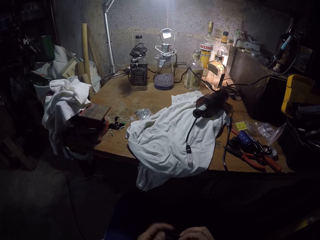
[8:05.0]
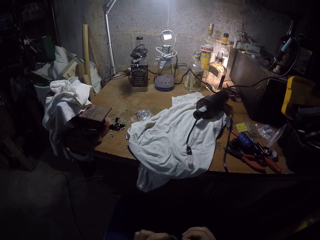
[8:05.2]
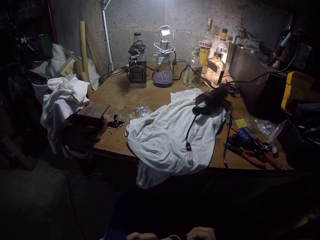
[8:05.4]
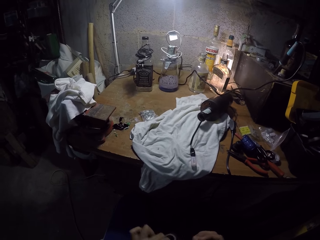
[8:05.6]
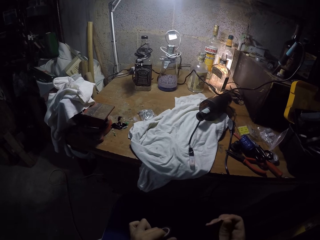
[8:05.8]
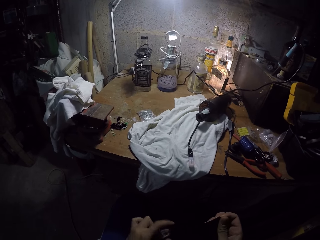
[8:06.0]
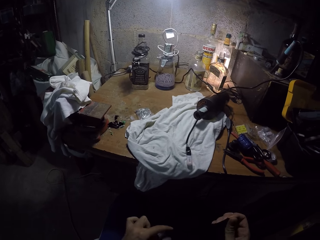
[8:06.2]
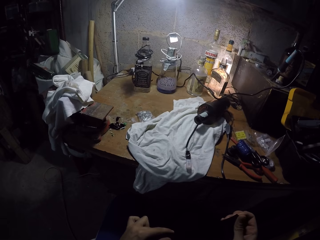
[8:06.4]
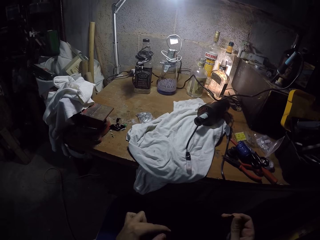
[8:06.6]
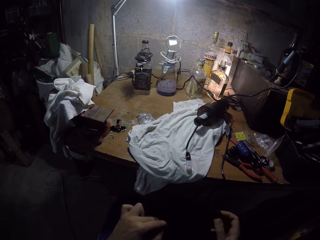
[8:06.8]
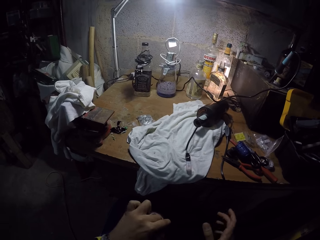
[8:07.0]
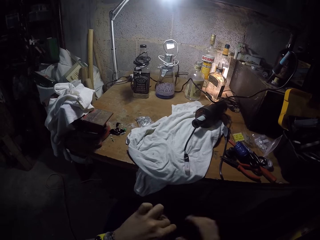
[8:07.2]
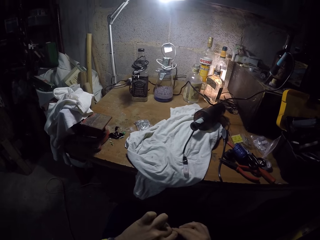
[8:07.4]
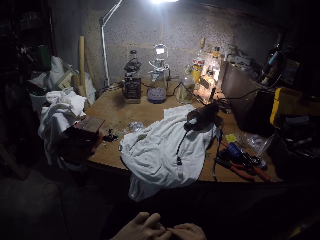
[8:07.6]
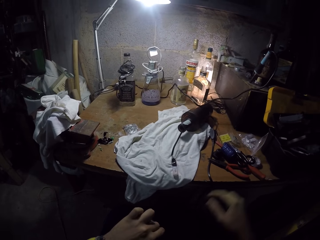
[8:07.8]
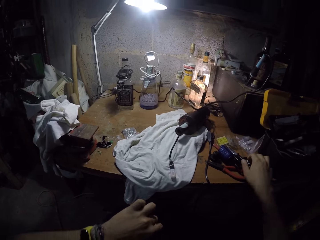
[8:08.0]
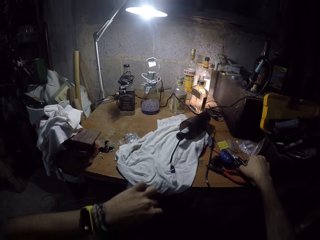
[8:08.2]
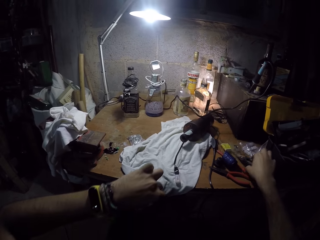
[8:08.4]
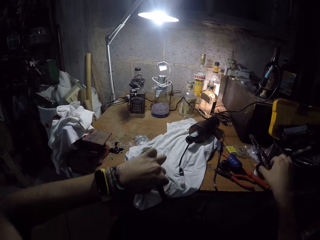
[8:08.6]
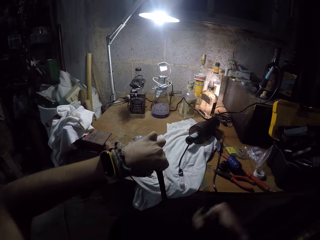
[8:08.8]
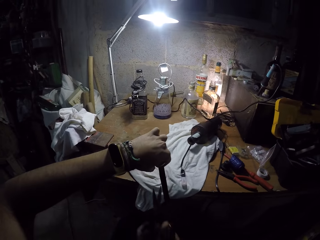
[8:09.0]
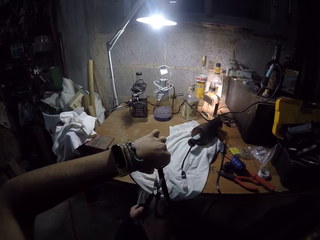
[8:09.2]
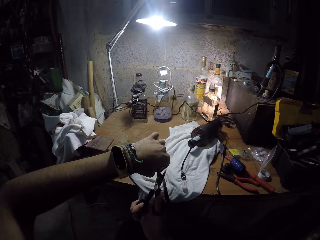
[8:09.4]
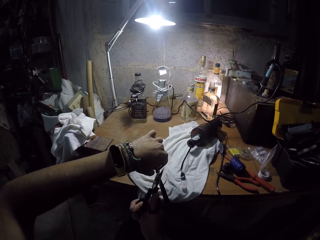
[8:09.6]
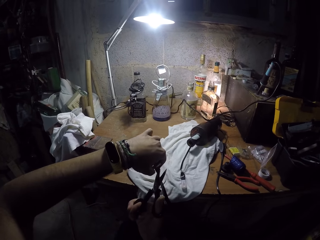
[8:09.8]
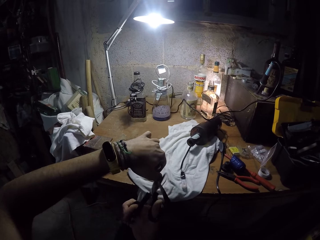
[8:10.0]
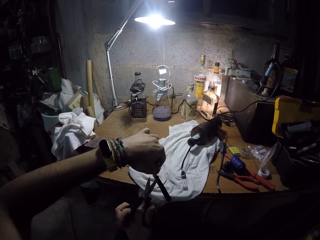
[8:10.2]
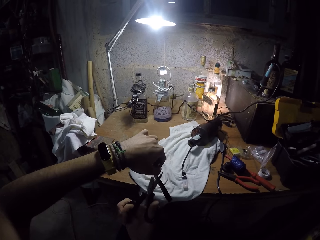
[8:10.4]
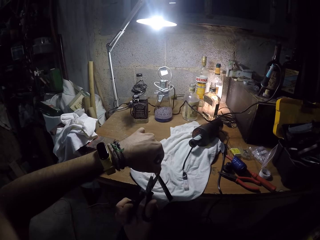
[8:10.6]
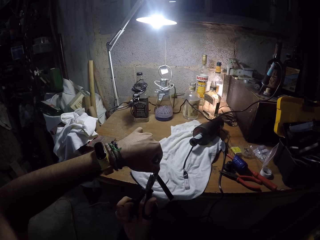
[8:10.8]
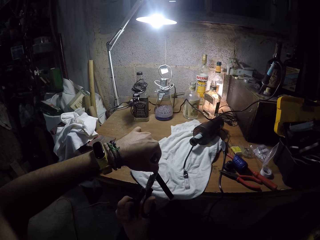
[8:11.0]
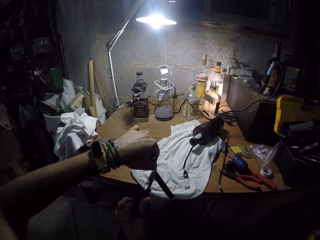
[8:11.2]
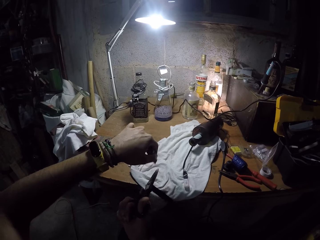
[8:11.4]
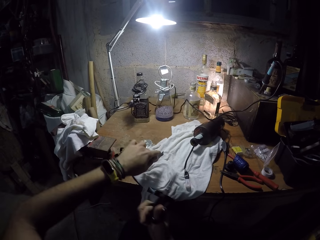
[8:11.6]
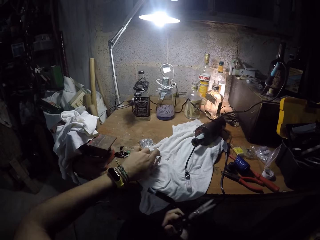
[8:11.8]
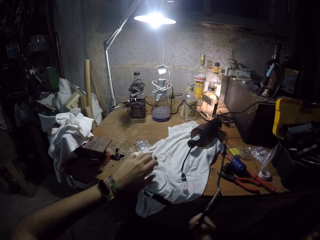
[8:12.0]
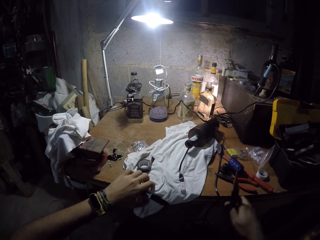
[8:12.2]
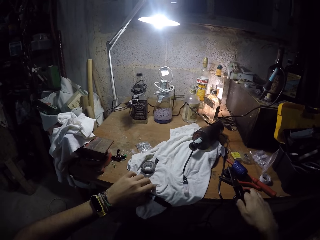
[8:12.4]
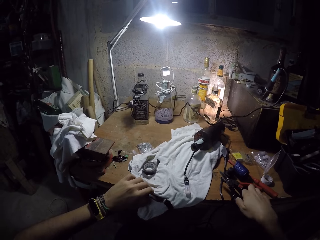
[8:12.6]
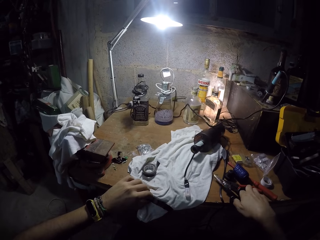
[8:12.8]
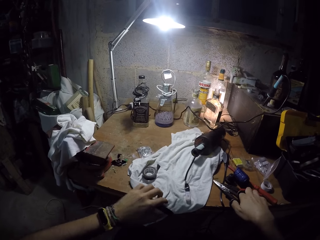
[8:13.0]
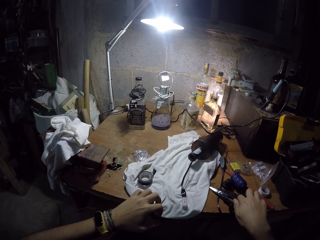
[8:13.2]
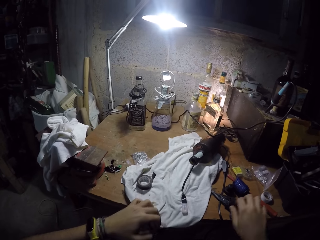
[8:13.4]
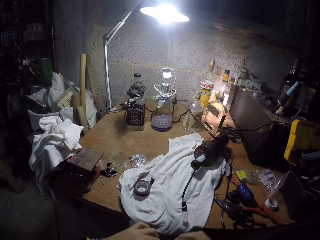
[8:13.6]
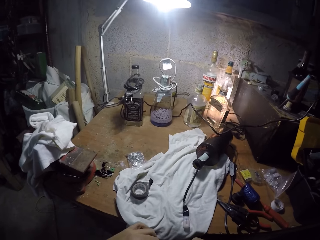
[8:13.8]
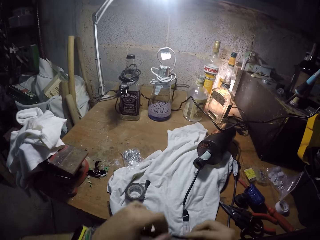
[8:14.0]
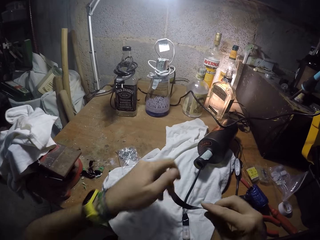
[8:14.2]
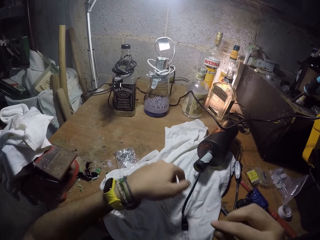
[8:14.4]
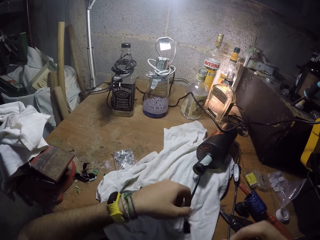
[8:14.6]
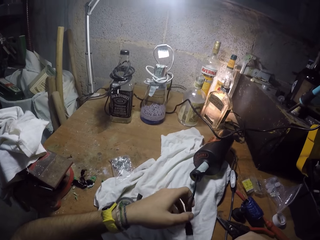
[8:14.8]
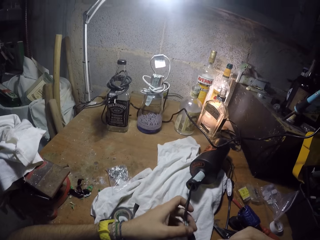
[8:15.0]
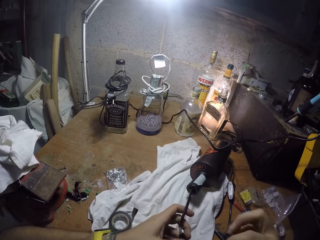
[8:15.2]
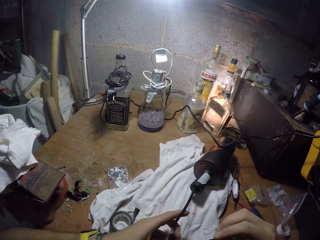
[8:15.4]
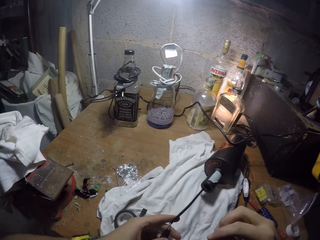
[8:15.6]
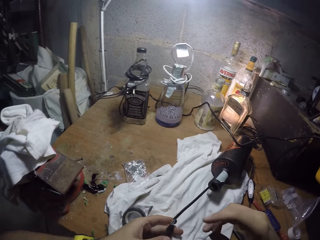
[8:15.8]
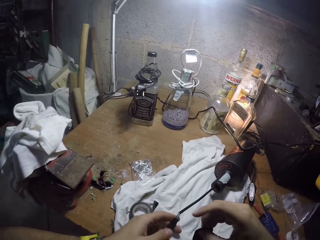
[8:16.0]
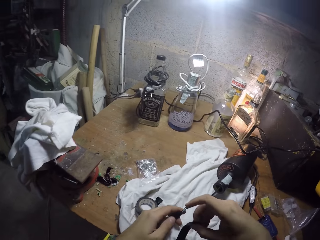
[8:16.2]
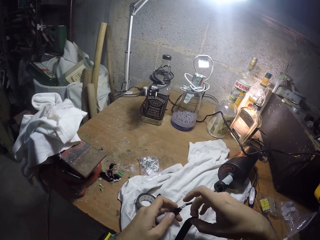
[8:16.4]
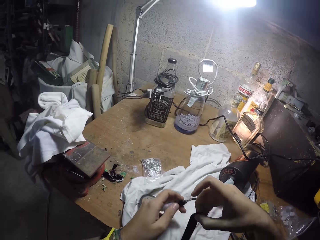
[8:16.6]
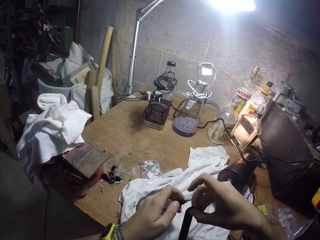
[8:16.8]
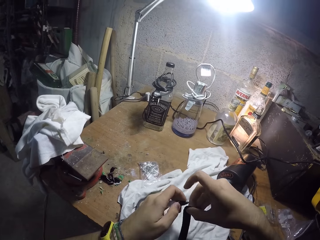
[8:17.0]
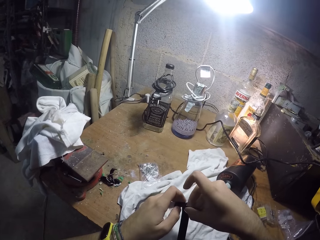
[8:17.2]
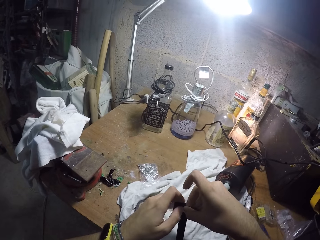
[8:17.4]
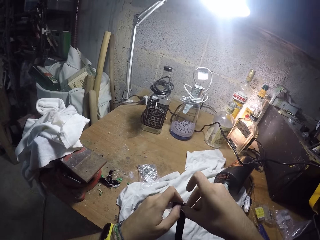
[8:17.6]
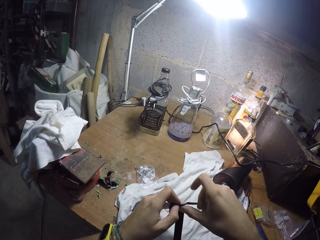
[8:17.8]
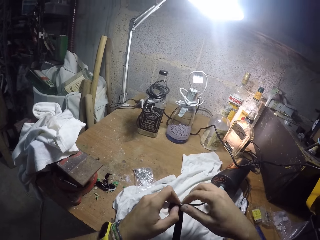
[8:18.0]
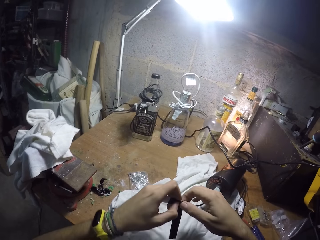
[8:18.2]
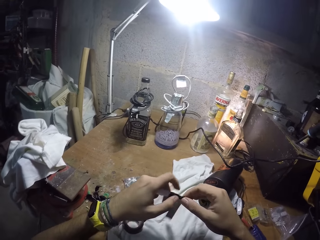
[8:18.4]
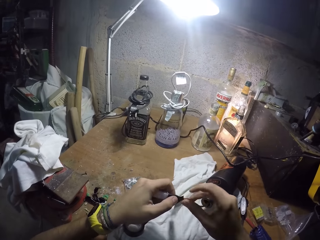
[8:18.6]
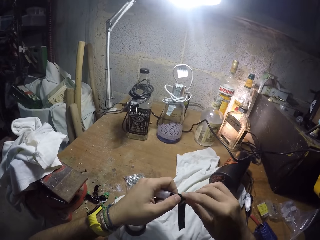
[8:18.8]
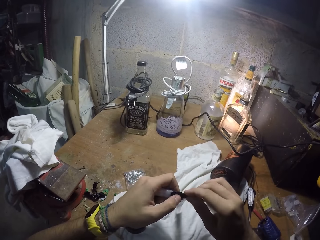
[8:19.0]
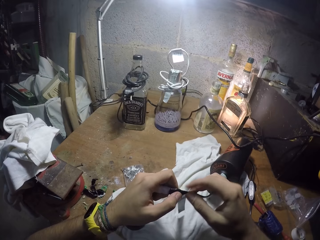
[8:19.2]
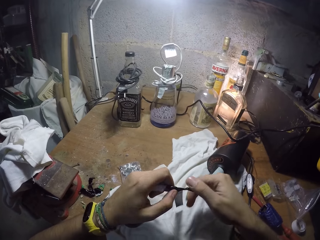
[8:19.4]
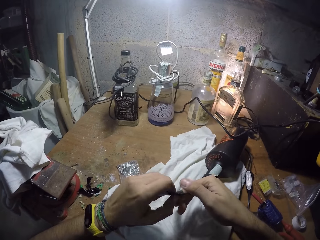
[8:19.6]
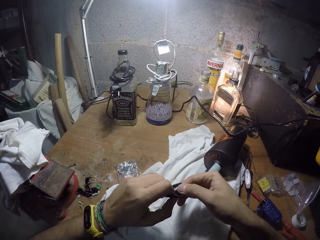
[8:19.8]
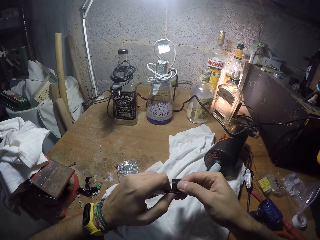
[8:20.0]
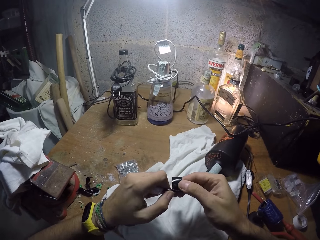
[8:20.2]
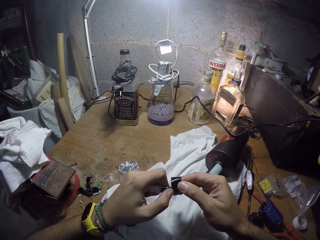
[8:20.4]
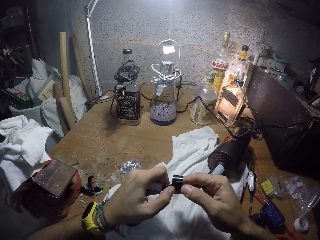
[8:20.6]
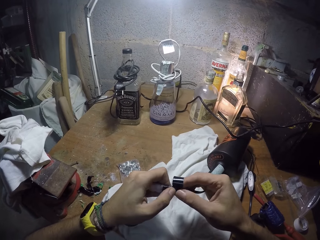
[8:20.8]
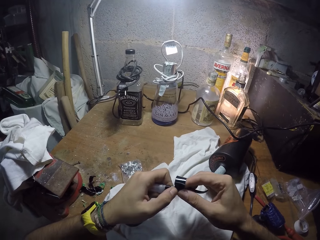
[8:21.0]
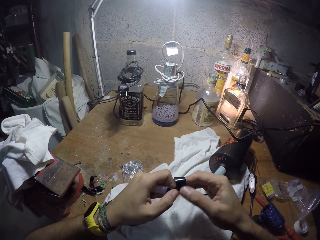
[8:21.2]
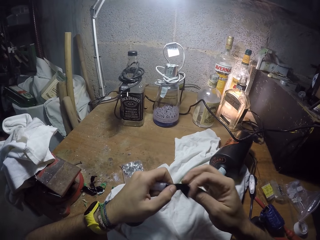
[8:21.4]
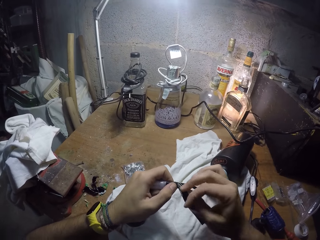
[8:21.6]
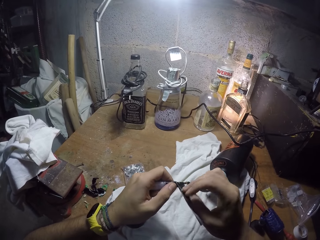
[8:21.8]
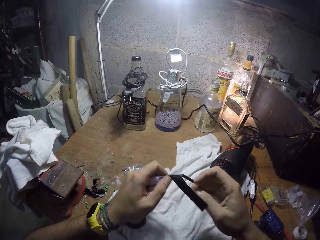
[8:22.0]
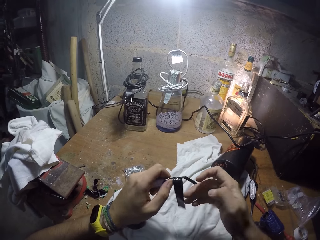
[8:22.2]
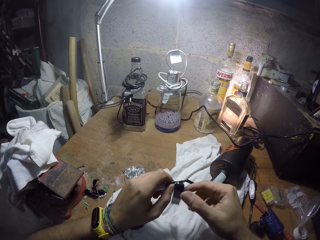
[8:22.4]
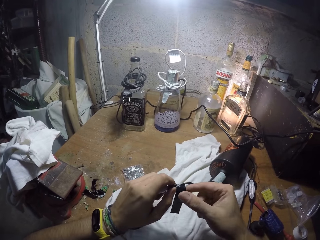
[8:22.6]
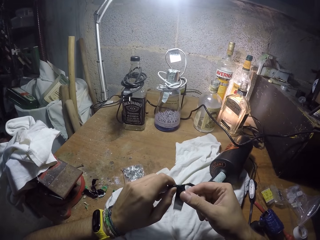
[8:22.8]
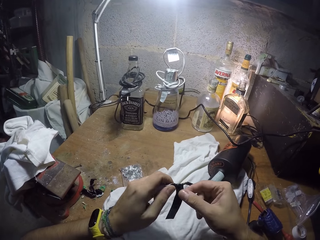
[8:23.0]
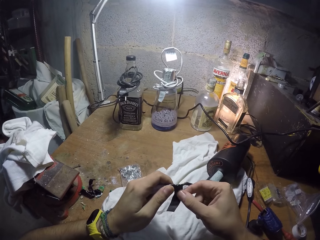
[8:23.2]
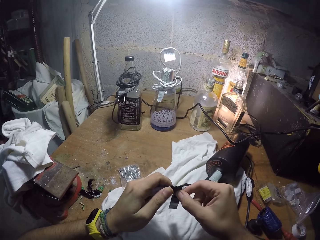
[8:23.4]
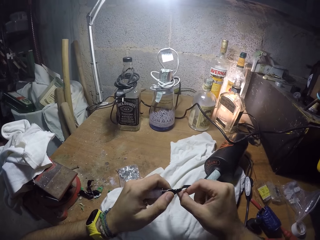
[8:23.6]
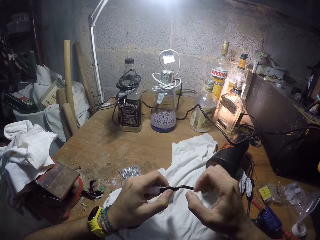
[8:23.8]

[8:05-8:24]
The camera wearer unwraps the tape. He picks the scissors on the table with his right hand. He cuts the black tape with the scissors in his right hand. He drops the black tape on the table with his left hand. He drops the scissors on the table with his right hand. He picks the wire on the table with his left hand. He wraps the tape around the wire with his right hand.

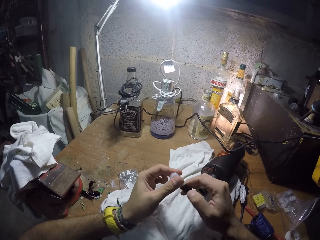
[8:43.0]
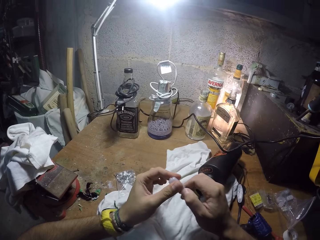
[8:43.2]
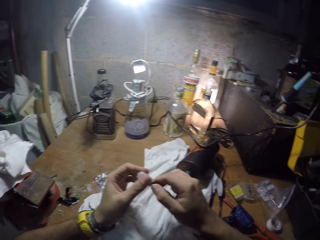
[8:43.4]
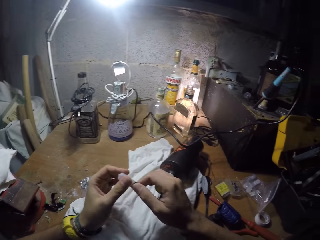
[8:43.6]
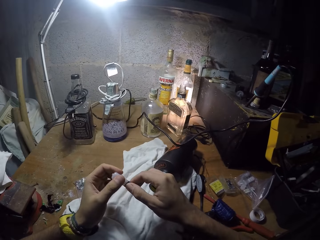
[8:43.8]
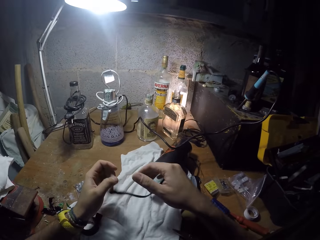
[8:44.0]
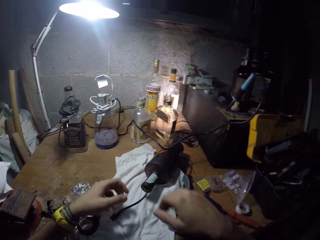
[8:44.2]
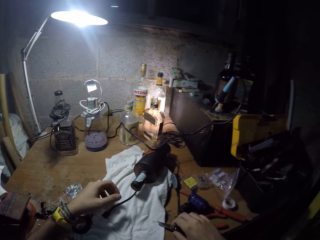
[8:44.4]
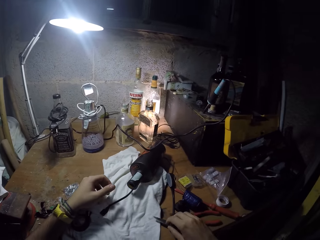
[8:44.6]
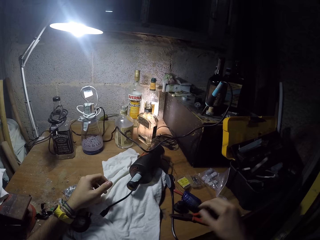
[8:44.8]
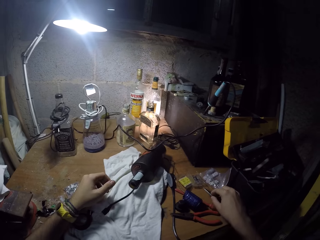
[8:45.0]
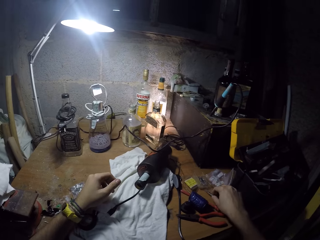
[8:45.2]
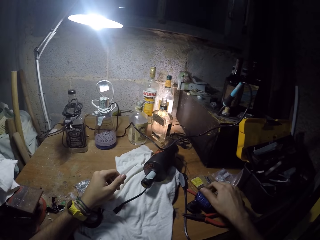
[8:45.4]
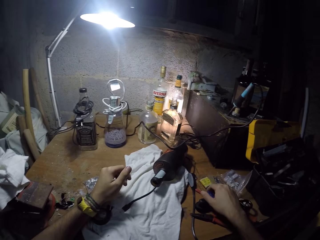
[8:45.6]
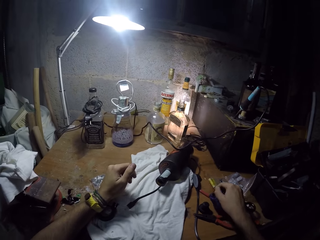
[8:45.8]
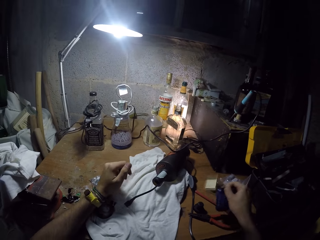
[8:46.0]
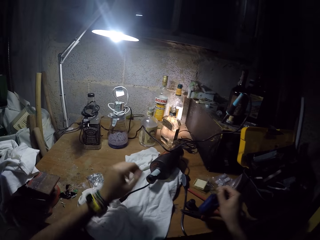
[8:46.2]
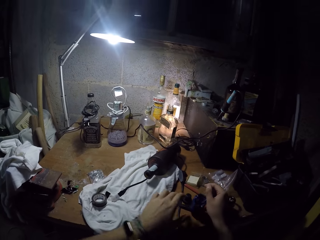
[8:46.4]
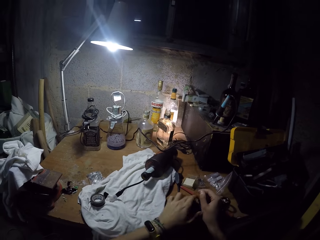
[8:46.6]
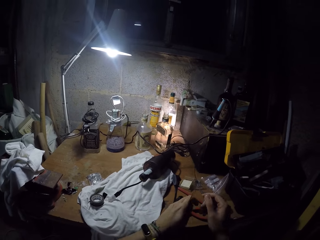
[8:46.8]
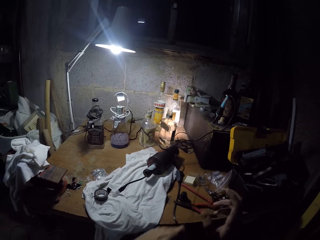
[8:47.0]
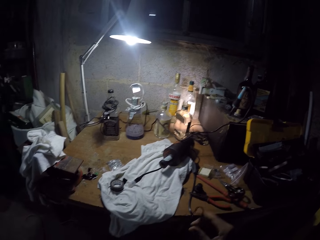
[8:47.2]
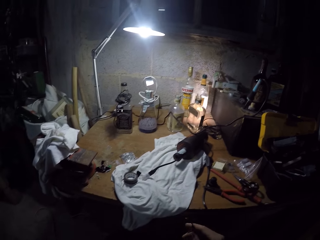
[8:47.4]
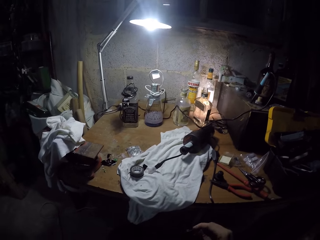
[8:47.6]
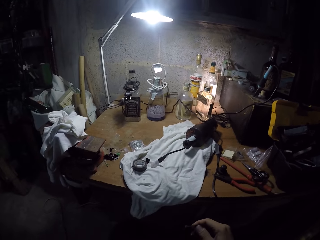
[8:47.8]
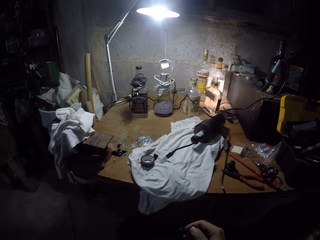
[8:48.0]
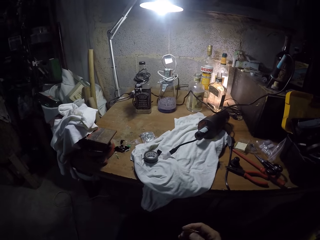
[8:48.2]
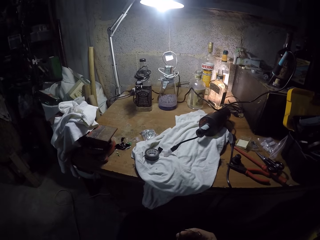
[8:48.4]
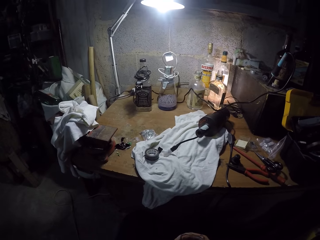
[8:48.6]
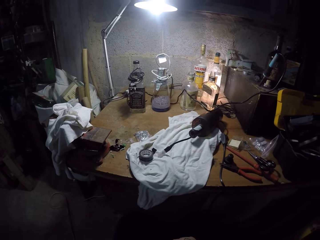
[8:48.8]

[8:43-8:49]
The camera wearer picks the scissors on the table with his right hand. He drops the scissors on the table with his right hand. He picks a binding wire on the table with his right hand.
